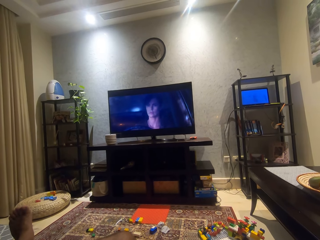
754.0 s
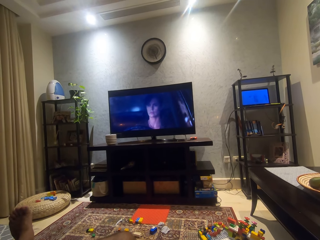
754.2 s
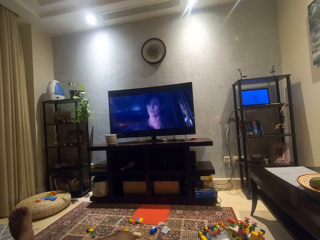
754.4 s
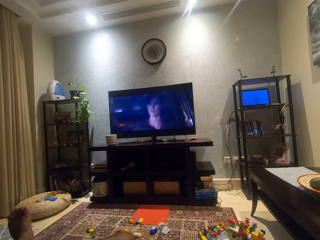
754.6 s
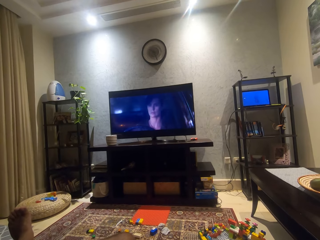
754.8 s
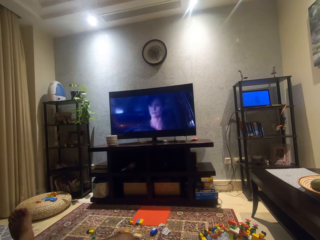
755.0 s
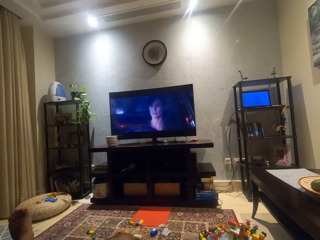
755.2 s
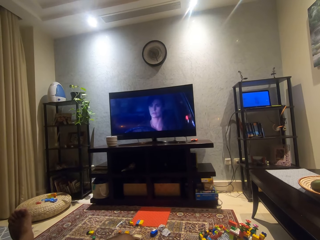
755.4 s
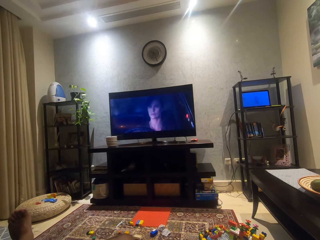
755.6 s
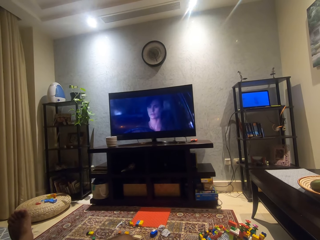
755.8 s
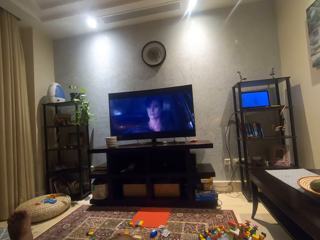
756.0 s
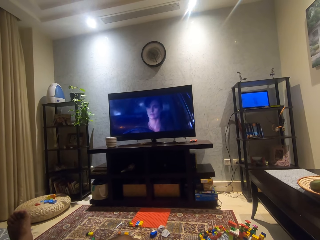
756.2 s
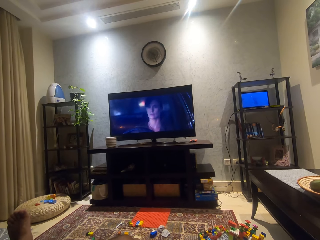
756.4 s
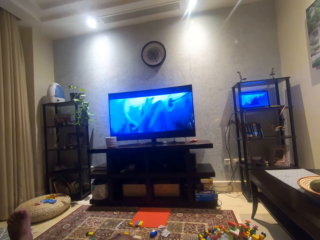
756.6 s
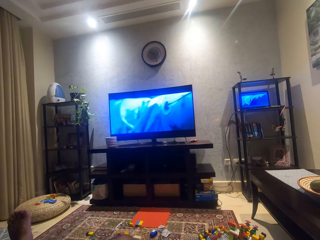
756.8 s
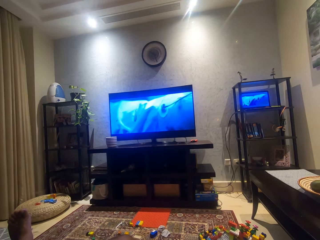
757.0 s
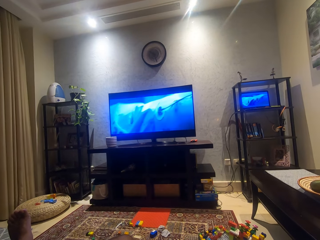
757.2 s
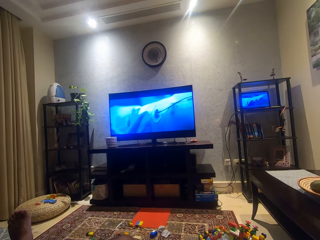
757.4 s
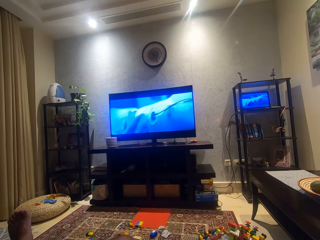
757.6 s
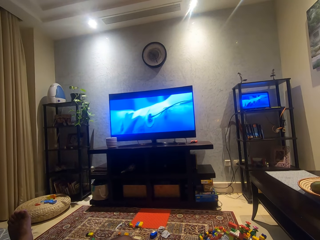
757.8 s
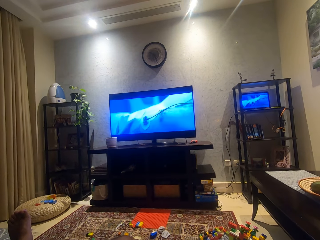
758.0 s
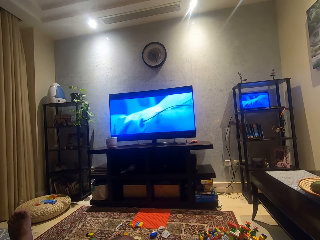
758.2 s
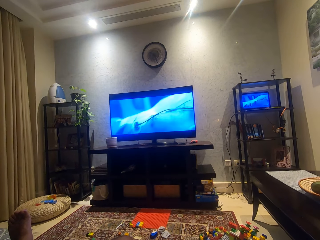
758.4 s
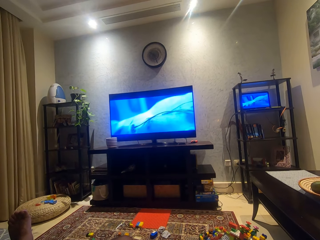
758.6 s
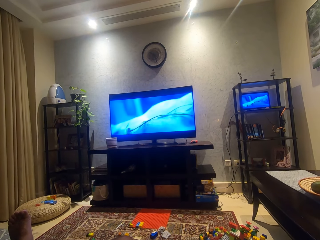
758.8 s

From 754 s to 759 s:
The camera wearer moves the toes.

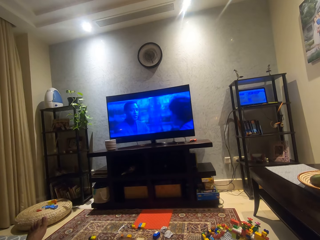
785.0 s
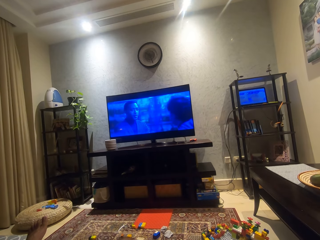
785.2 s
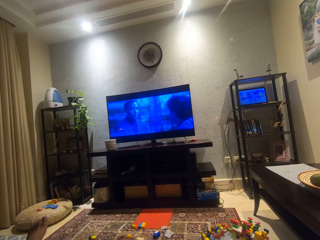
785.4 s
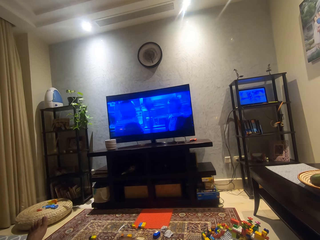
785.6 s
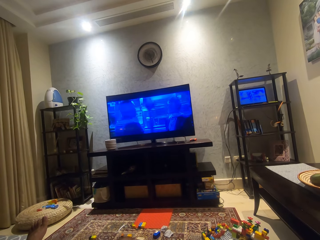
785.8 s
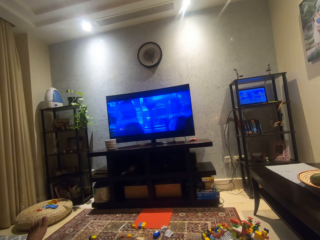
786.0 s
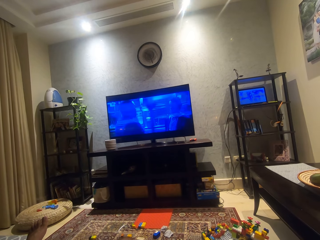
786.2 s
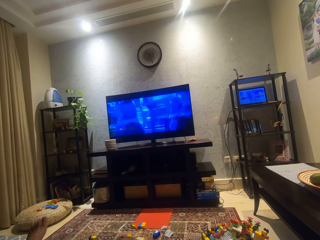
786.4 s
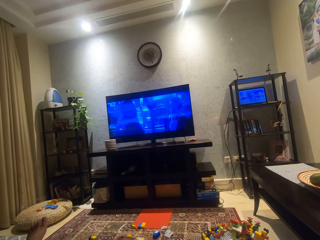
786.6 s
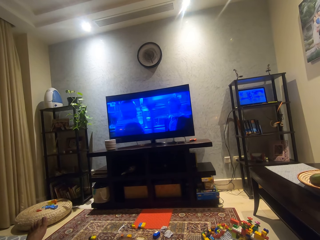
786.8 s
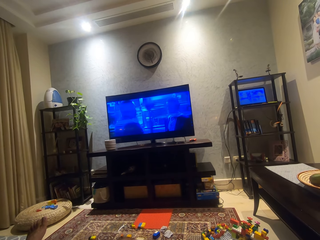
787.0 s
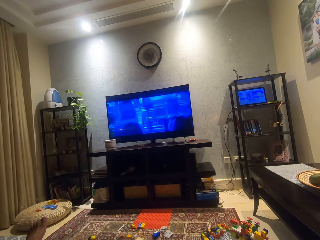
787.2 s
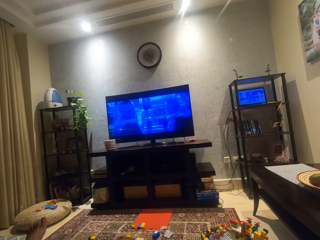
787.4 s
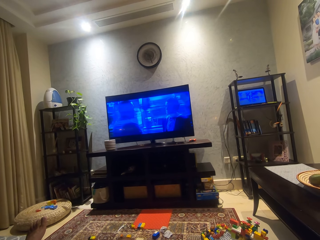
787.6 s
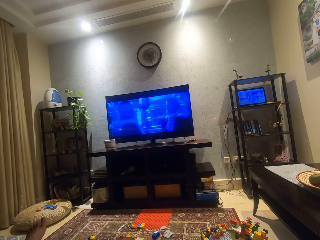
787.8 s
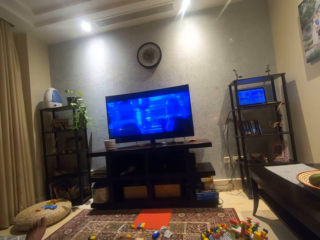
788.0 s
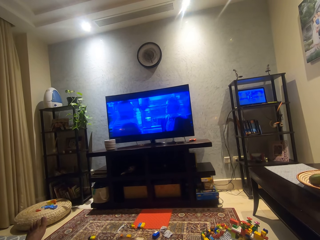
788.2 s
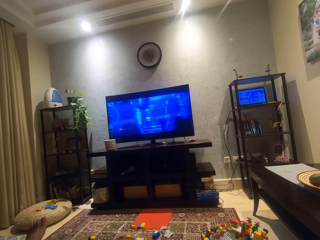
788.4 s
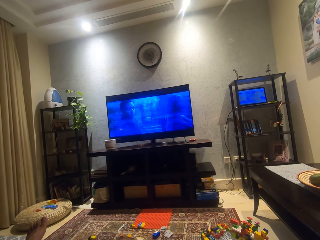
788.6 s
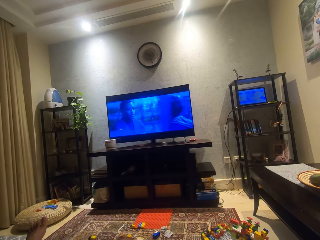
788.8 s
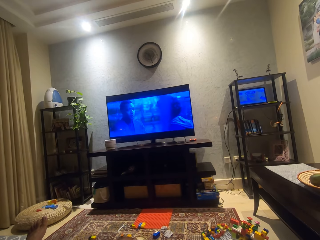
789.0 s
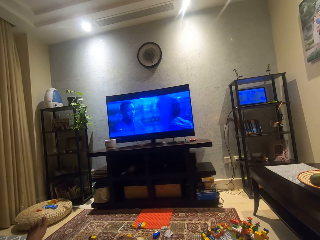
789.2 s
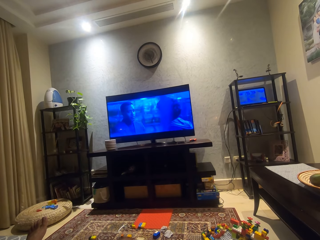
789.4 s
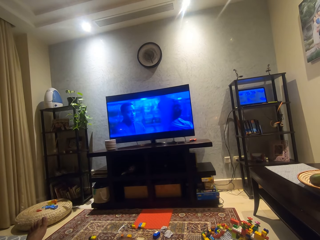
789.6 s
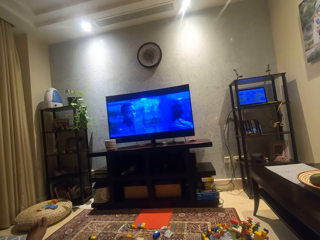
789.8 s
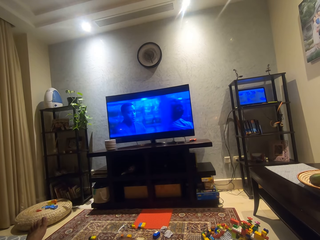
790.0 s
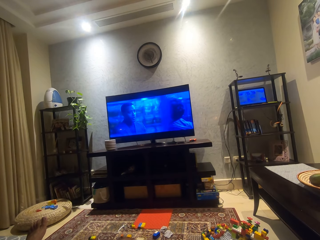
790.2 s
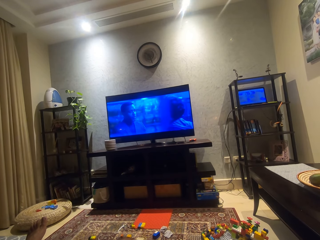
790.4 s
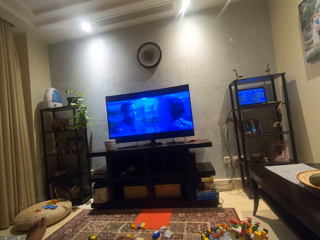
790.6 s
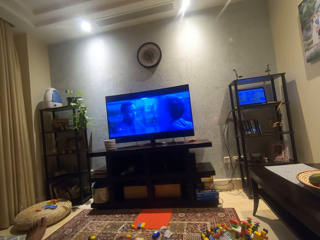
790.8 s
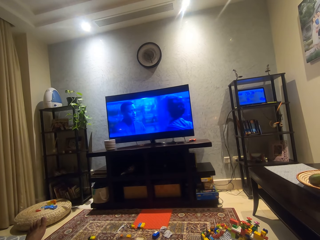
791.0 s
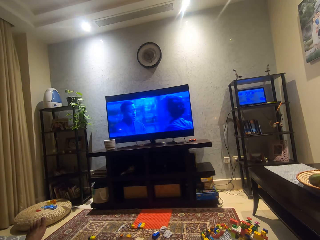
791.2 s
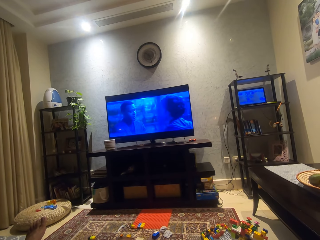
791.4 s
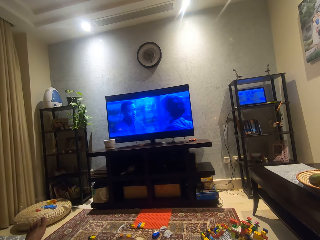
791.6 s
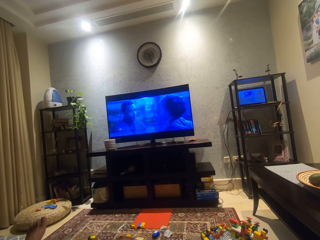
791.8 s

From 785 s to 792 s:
The camera wearer talks with someone.

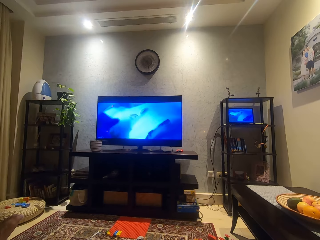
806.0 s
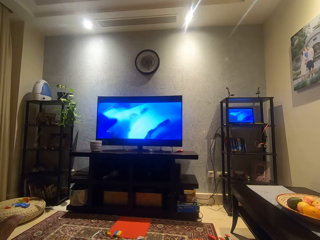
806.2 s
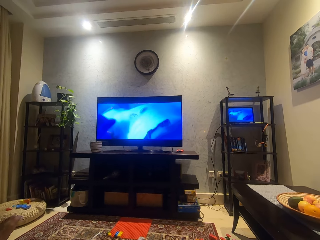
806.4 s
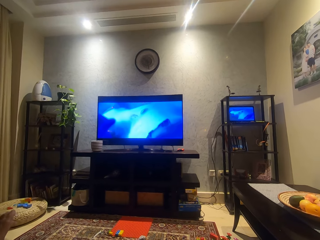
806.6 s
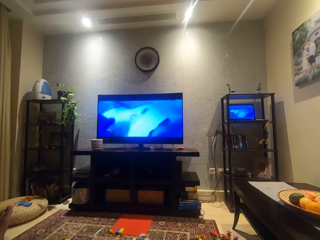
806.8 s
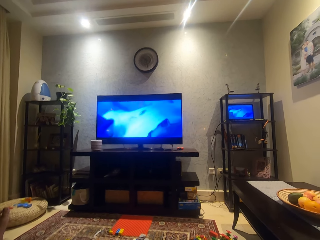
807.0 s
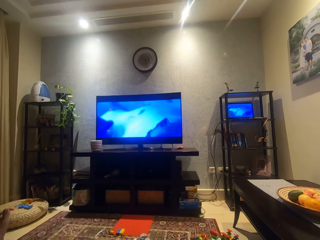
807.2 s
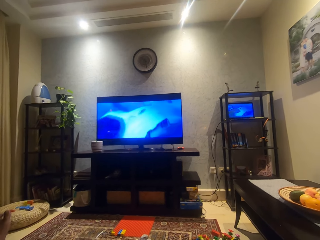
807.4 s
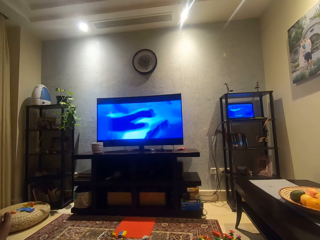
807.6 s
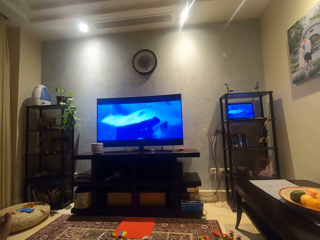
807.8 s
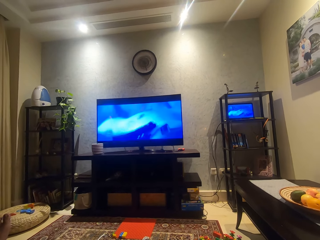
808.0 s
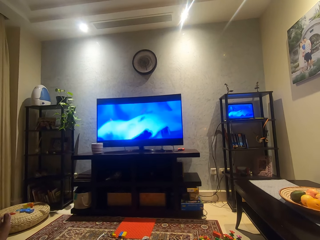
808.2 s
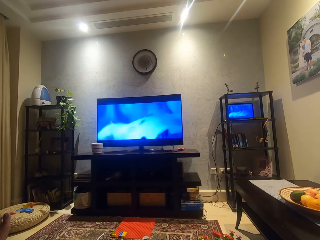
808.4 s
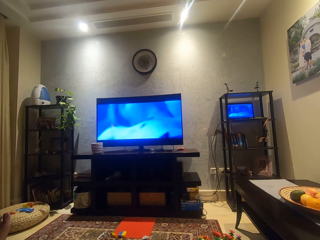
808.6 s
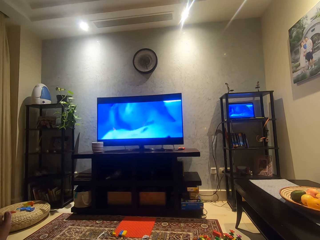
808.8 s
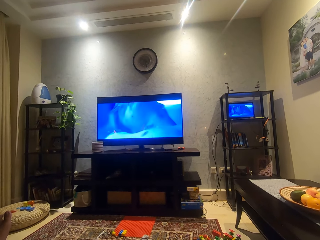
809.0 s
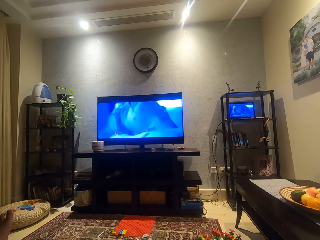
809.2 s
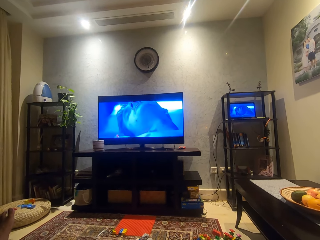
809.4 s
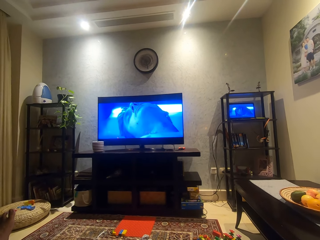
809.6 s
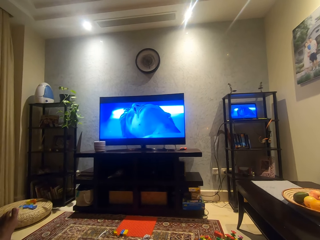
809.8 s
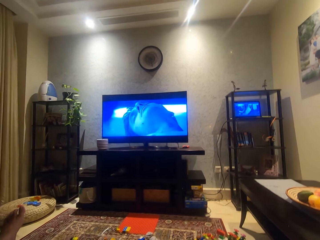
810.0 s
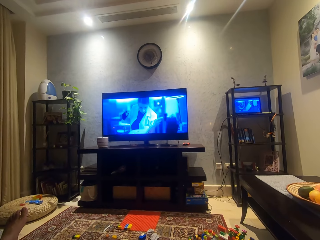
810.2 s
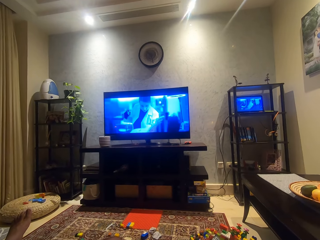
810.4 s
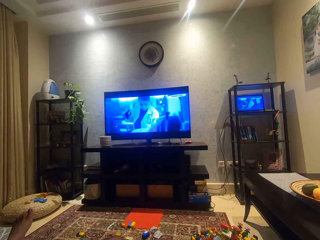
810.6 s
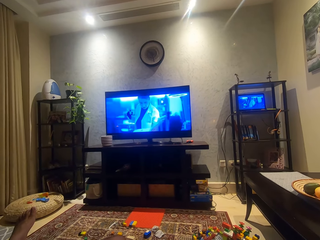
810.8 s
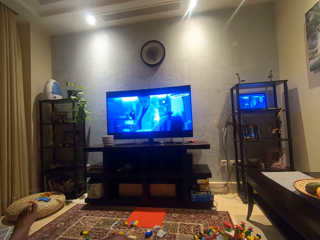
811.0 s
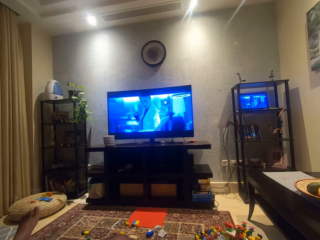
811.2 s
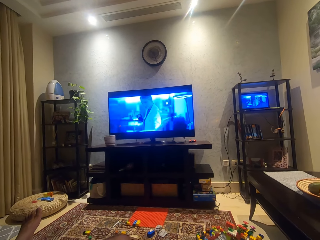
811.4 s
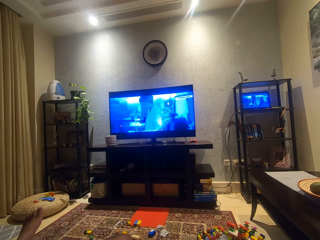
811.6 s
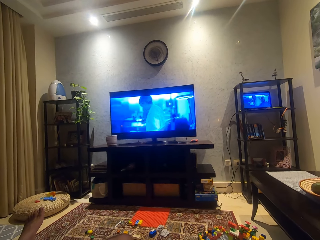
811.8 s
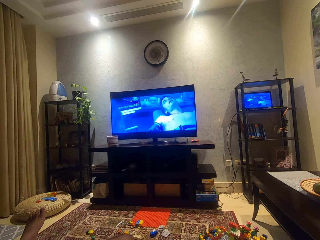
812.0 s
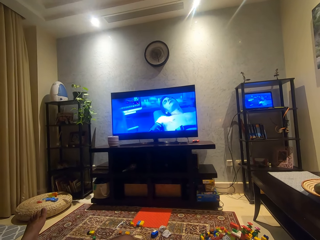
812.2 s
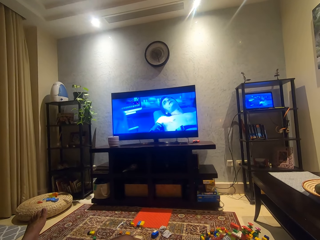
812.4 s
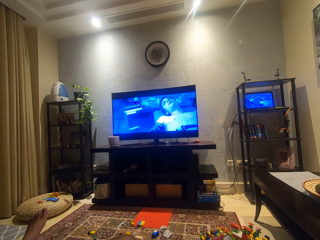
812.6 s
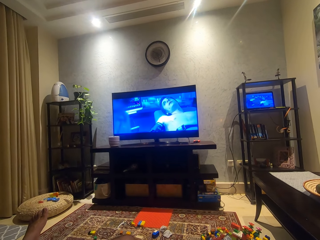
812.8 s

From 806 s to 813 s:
The camera wearer moves the leg.
